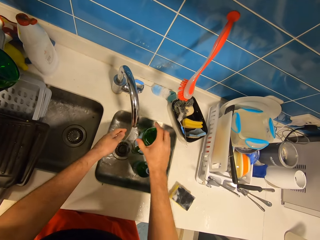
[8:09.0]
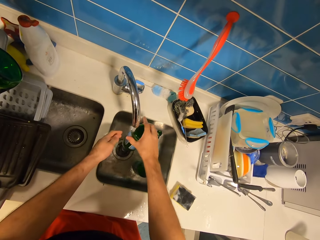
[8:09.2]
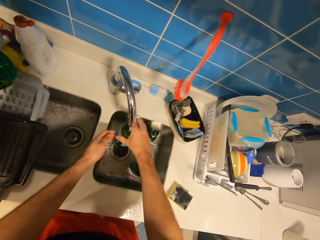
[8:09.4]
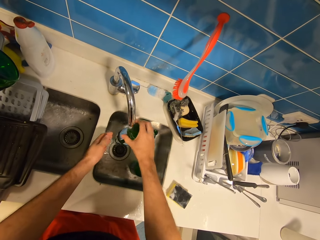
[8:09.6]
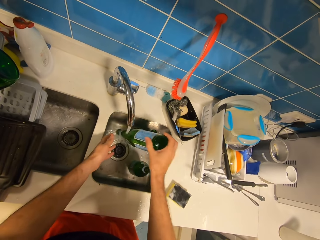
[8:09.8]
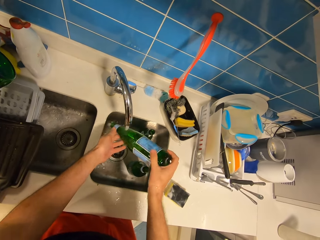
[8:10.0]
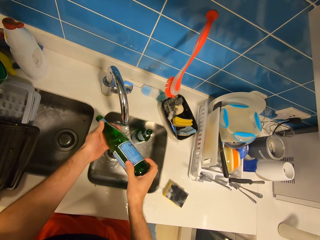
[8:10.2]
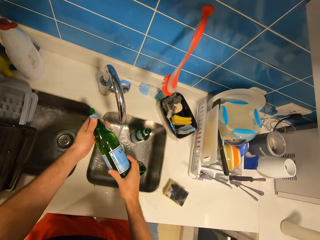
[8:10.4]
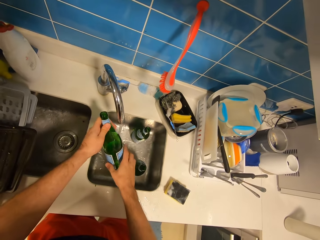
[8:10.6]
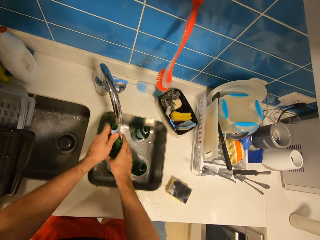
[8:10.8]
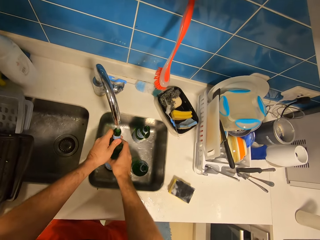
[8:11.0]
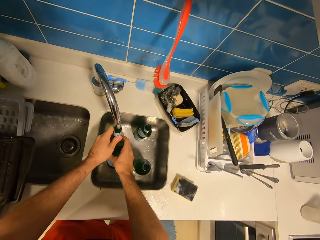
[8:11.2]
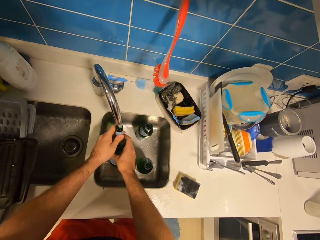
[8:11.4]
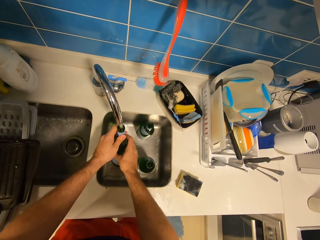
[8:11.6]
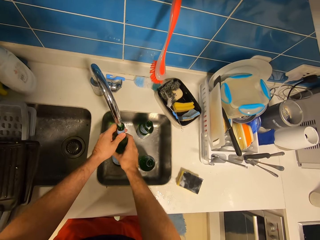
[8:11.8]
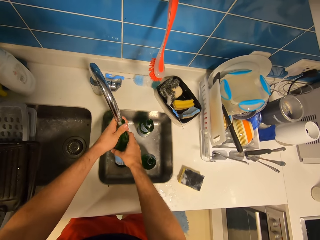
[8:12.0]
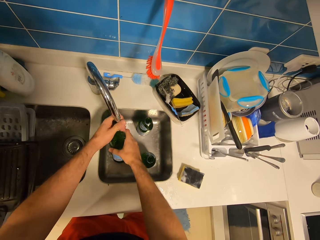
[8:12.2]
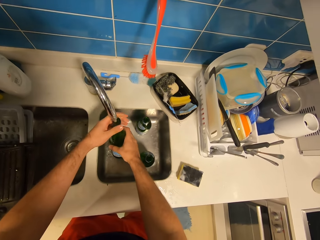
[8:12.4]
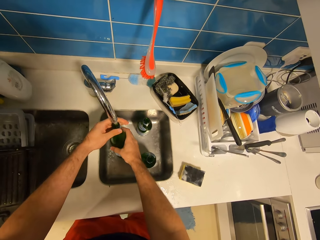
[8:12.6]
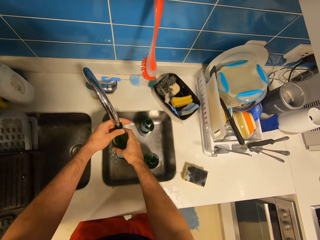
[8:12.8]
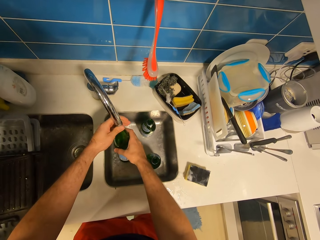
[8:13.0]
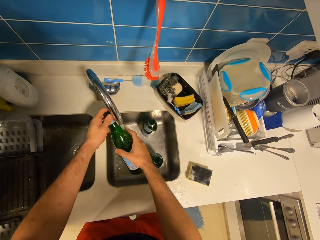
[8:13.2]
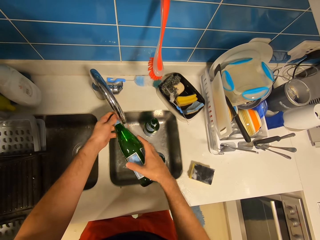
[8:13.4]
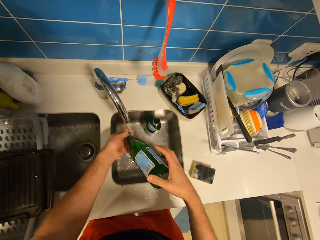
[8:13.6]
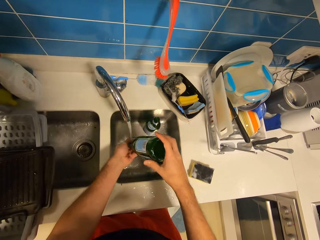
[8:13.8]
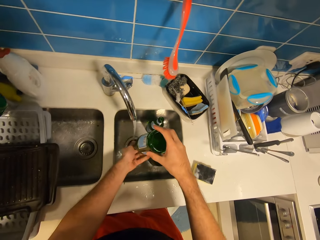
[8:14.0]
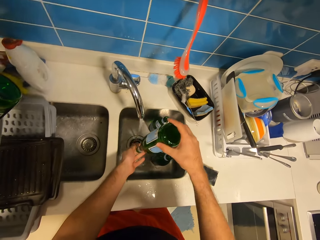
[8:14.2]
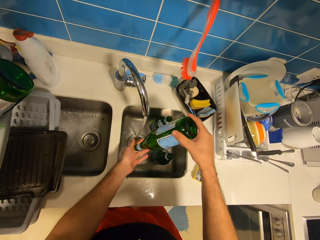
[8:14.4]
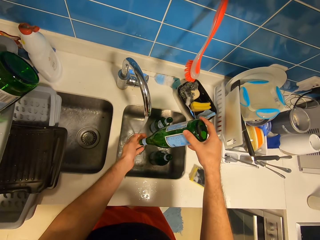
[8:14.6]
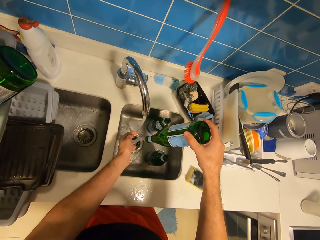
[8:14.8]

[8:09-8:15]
The camera wearer fills the bottle with water. They pour the water in the bottle into the sink.

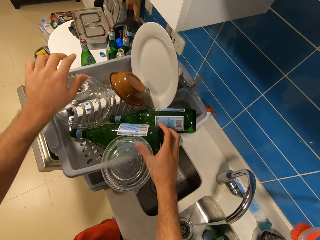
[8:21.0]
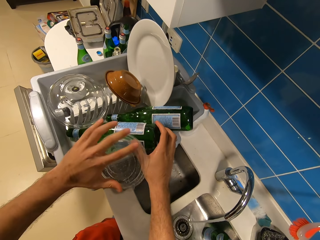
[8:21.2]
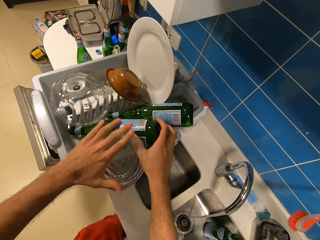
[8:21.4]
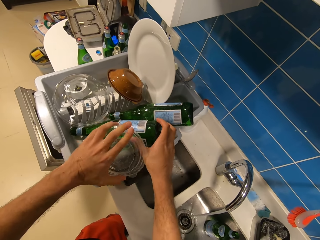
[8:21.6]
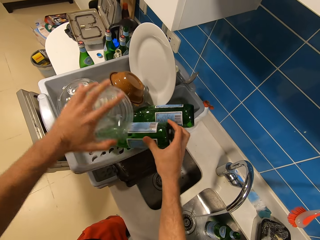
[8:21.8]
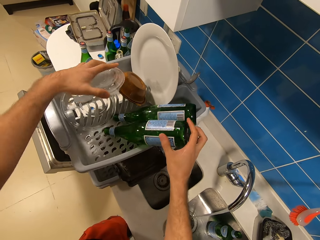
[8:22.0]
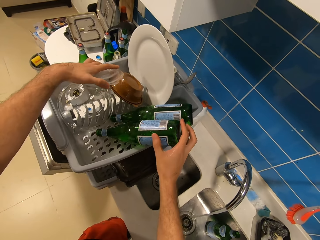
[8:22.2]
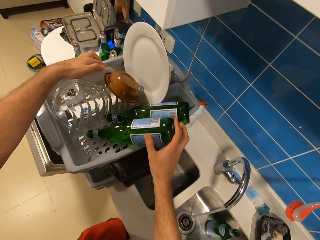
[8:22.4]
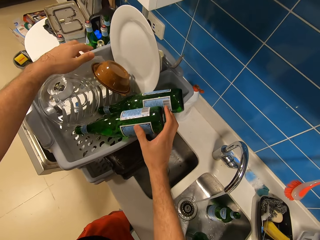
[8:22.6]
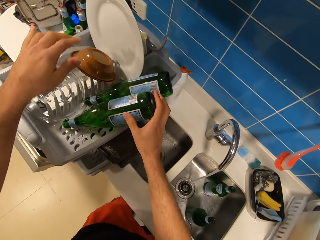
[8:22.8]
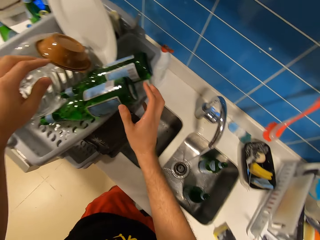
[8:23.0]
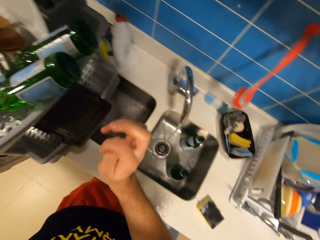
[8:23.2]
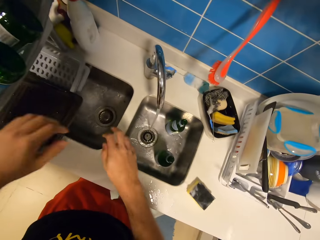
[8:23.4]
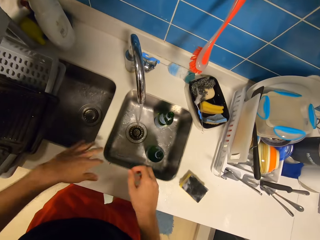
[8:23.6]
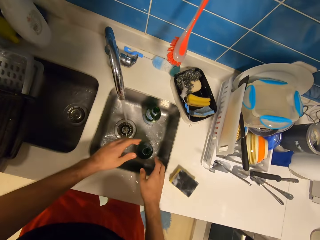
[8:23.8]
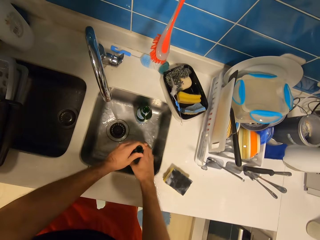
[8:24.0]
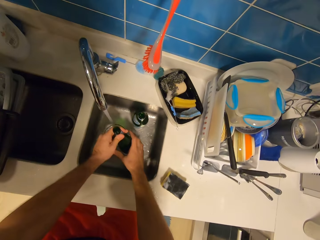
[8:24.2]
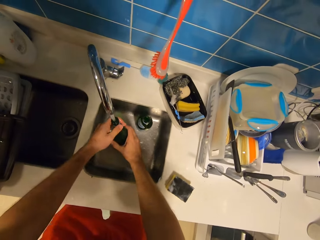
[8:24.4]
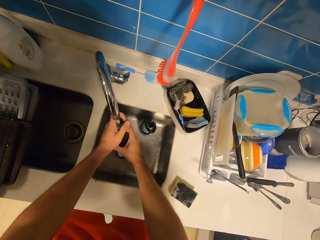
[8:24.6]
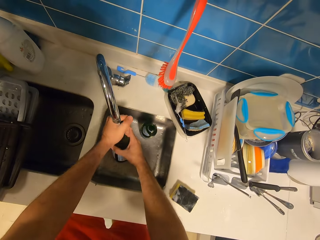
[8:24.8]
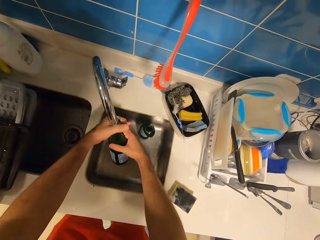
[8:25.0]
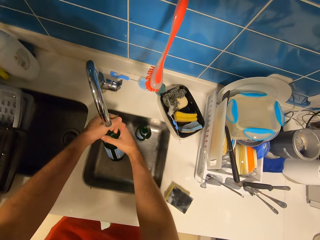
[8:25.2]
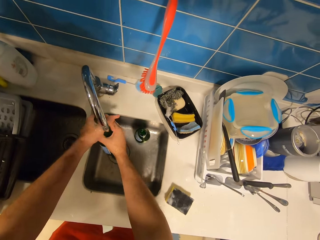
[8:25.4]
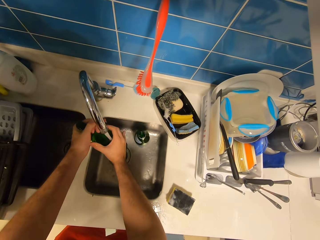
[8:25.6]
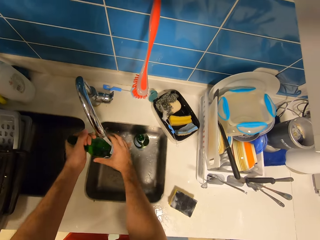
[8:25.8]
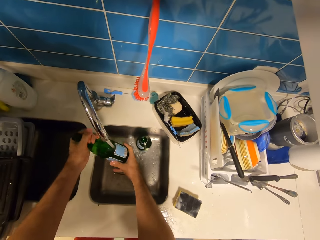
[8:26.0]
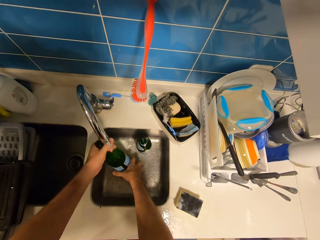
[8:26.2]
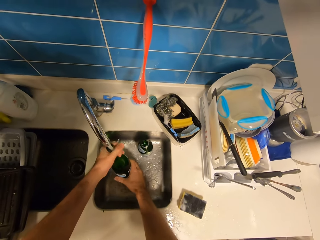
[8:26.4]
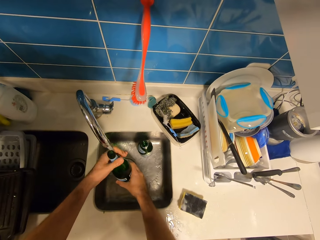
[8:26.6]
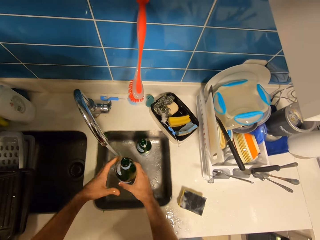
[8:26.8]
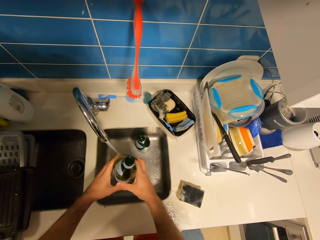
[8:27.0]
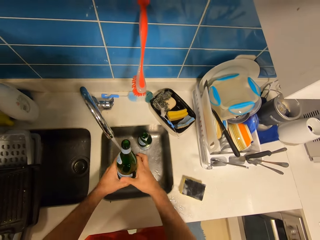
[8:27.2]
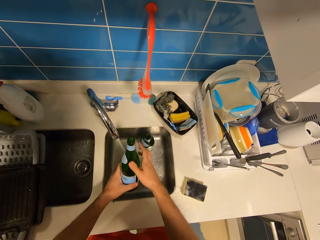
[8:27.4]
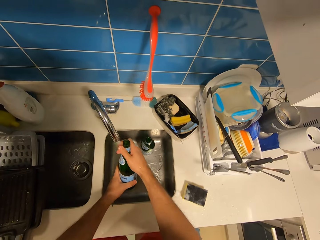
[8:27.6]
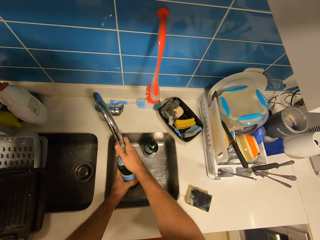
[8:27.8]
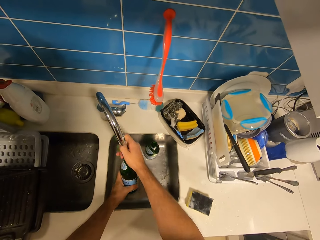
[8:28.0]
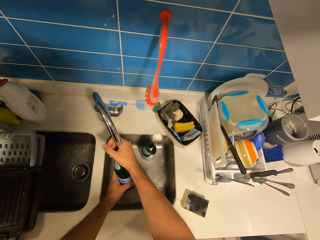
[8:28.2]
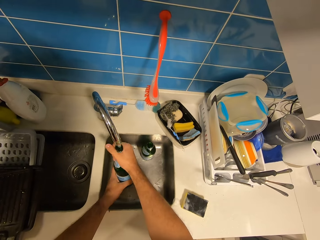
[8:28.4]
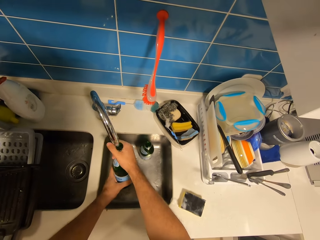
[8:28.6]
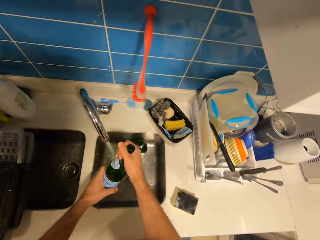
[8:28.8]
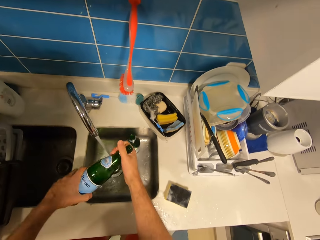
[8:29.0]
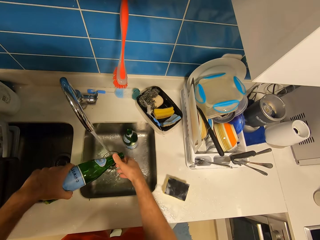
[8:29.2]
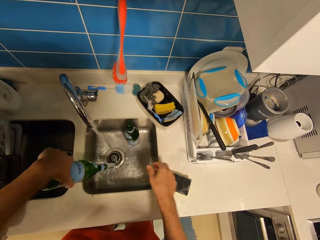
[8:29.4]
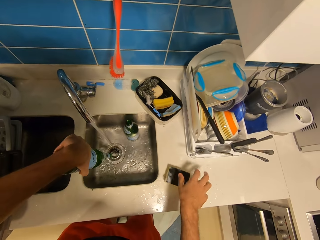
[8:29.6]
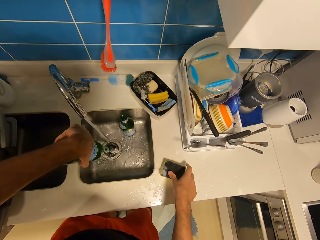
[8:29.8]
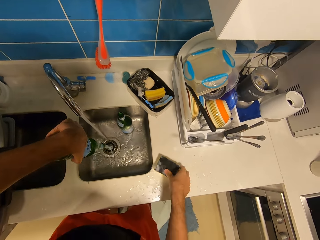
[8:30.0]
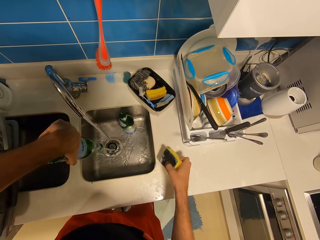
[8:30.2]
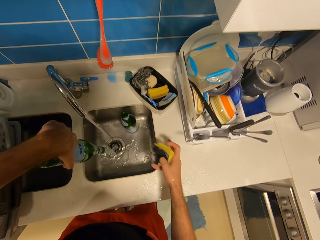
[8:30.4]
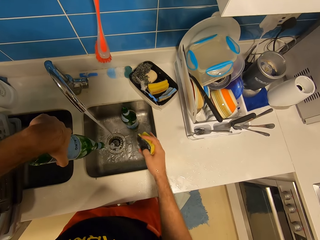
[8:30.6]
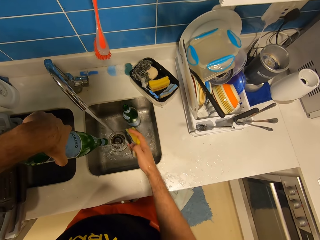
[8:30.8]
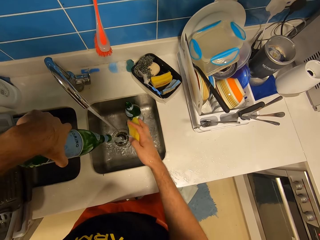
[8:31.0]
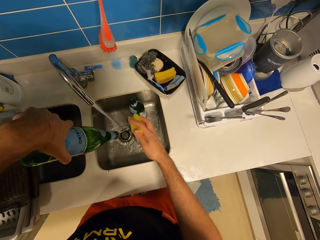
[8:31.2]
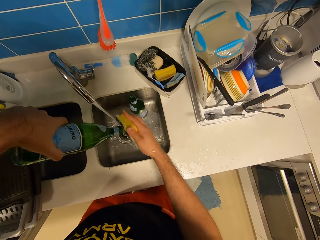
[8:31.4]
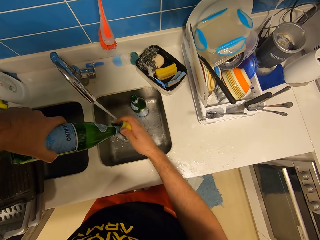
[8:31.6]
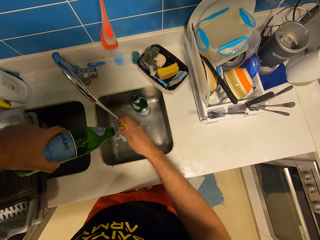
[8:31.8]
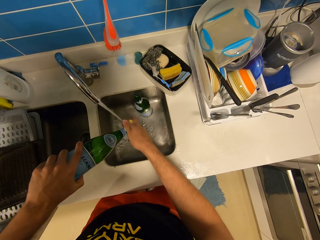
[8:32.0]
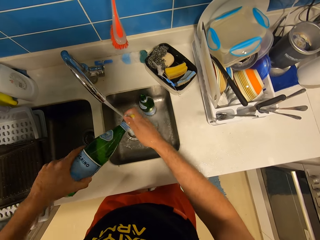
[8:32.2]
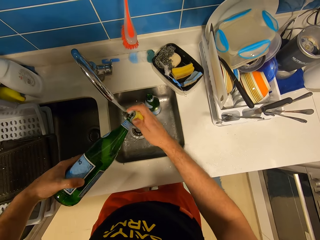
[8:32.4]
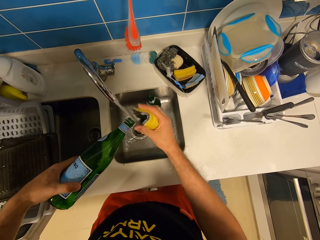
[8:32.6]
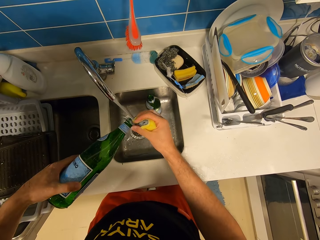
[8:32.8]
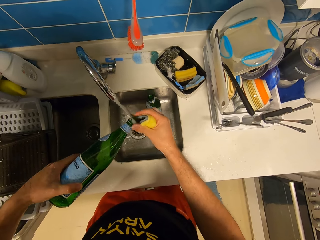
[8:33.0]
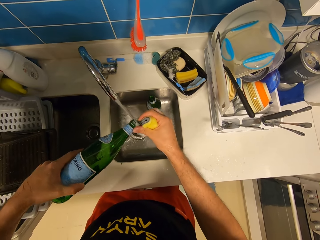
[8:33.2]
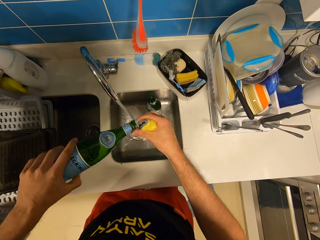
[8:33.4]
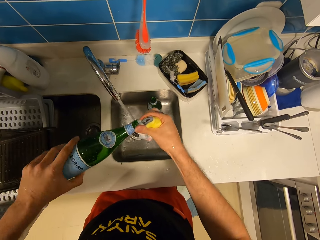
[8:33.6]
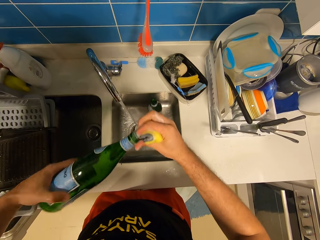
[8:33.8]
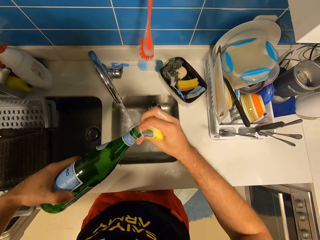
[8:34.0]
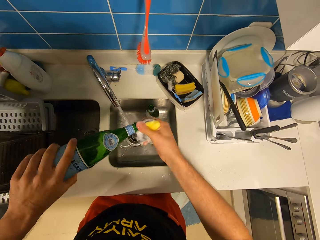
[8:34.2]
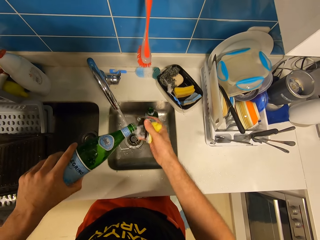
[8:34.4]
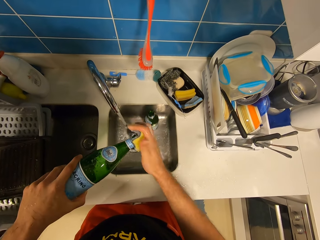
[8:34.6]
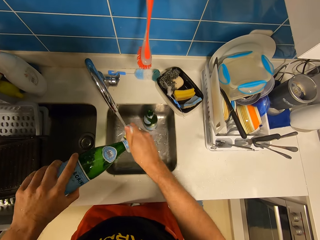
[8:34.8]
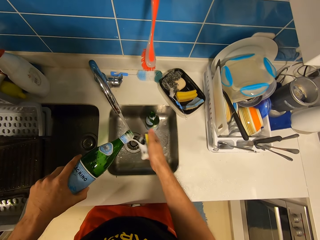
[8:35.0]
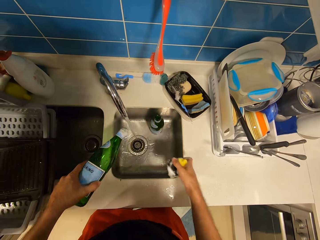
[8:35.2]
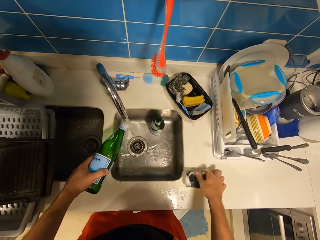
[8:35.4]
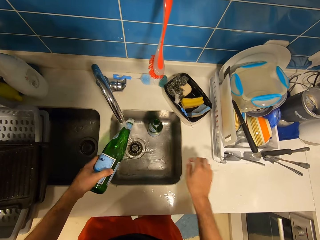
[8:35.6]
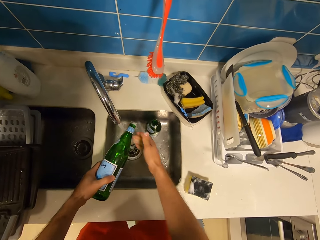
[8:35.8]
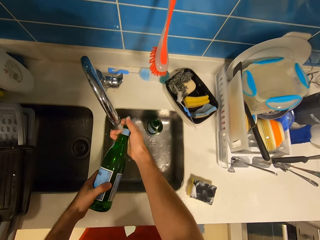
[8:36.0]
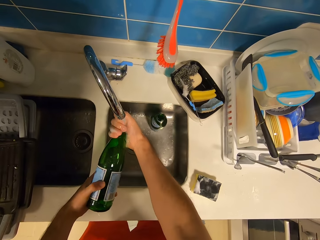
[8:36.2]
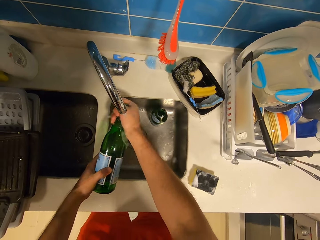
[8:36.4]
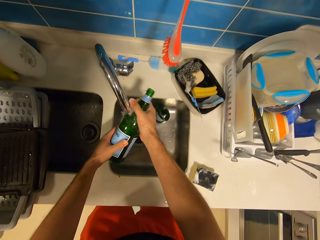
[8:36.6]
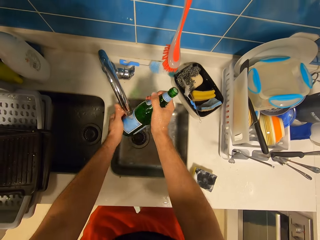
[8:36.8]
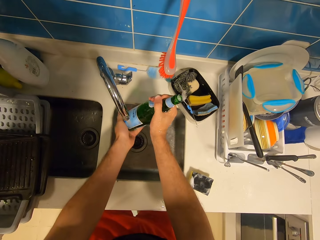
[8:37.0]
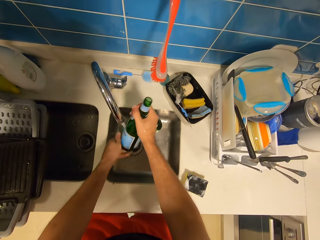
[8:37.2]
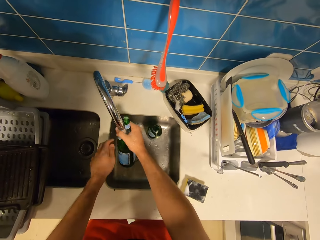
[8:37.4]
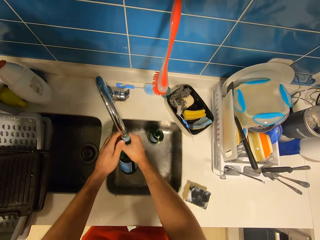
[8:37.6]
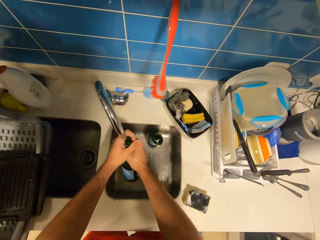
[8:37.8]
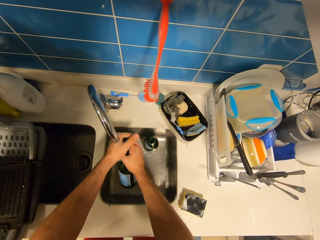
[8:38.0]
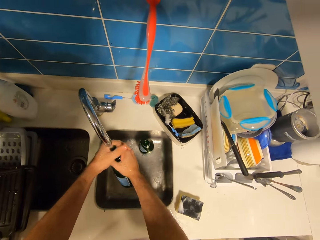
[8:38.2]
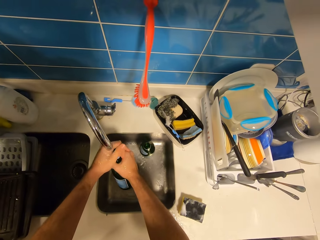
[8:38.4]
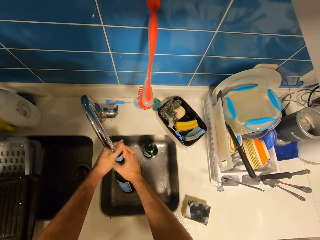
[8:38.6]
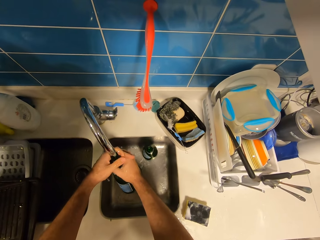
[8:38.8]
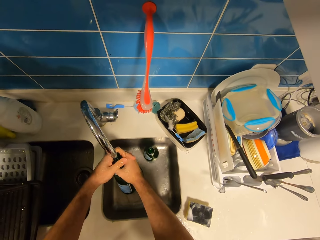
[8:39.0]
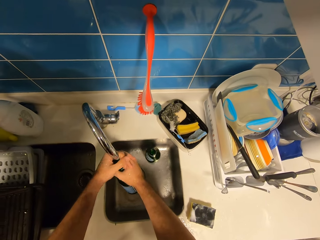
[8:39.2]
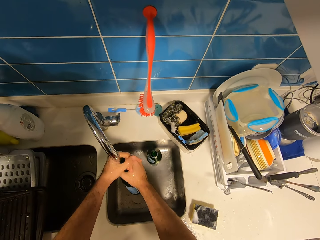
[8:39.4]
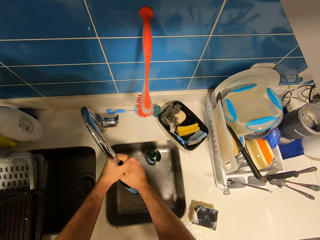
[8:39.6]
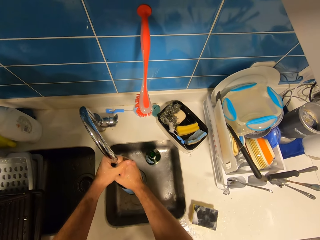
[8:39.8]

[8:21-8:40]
The camera wearer places the lid in the plate rack with his left hand. He adjusts the bottle on the plate rack. He holds the bottle in the kitchen sink with both hands. He fills the bottle with water. He washes the bottle with both hands. He fills the bottle with water. He pours the water in the bottle into the sink with his left hand. He picks up the sponge on the kitchen slab with his right hand. He washes the bottle with the sponge in his right hand. He rinses the bottle.
